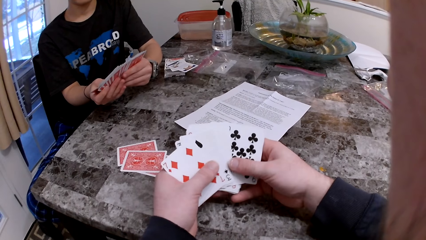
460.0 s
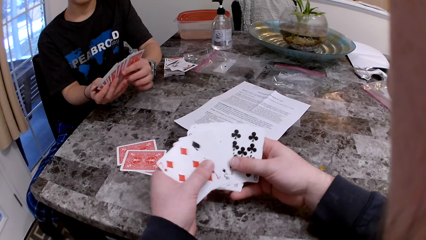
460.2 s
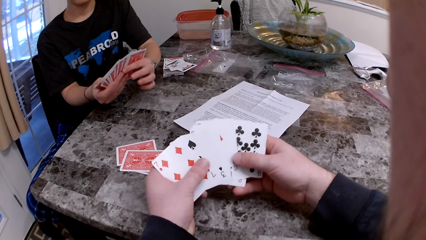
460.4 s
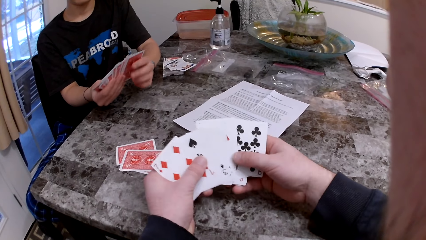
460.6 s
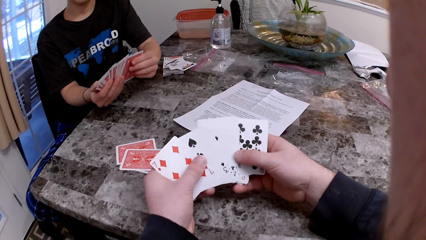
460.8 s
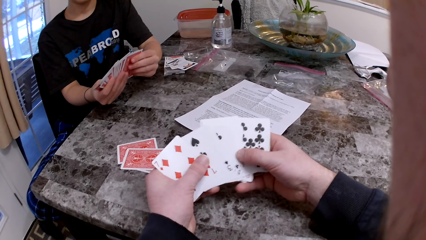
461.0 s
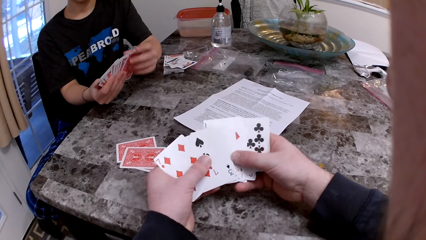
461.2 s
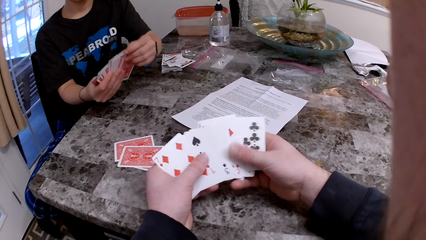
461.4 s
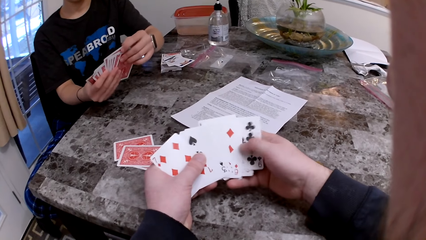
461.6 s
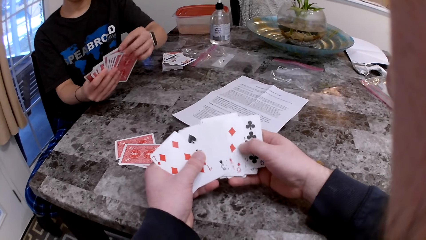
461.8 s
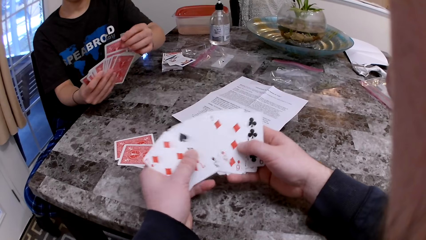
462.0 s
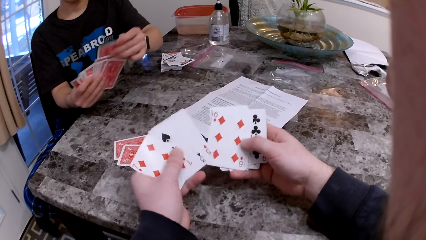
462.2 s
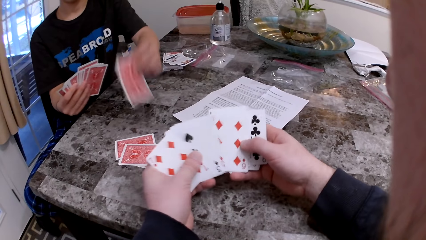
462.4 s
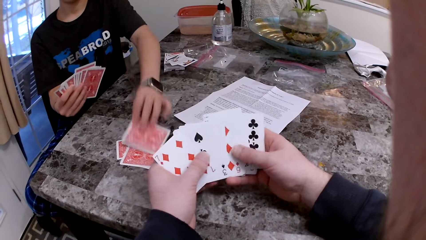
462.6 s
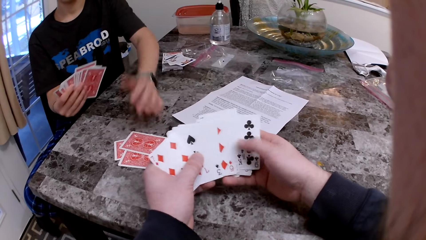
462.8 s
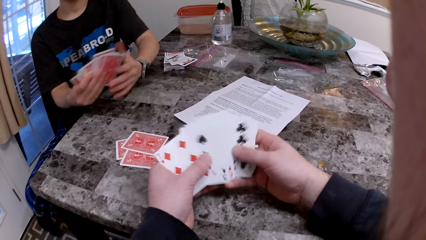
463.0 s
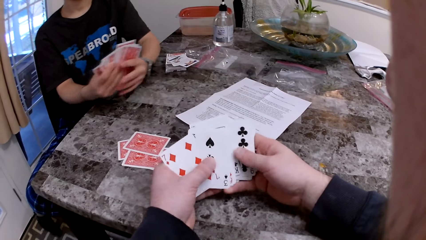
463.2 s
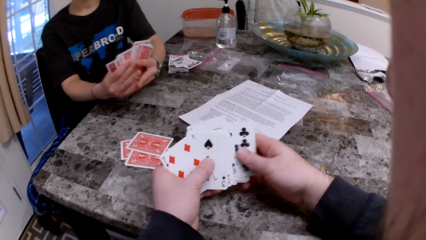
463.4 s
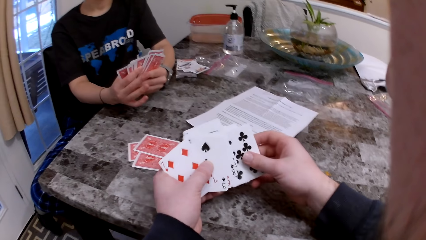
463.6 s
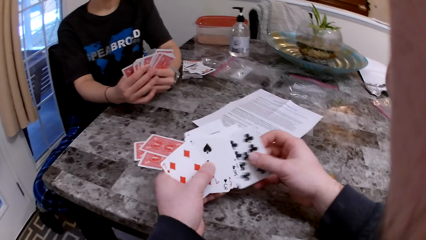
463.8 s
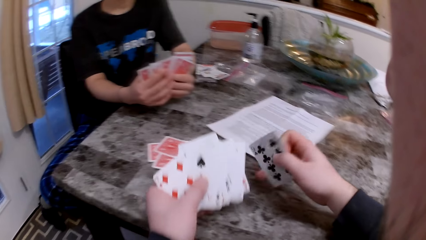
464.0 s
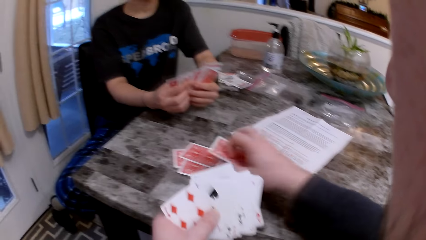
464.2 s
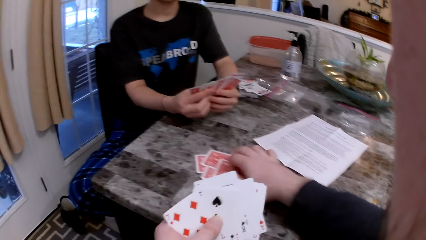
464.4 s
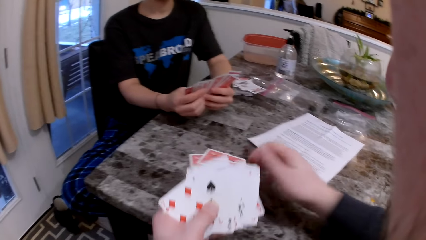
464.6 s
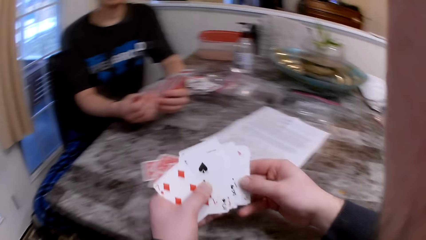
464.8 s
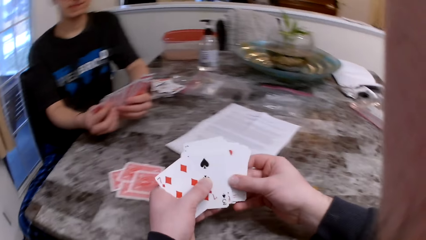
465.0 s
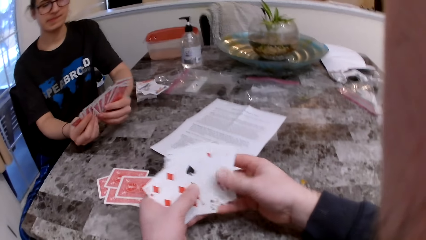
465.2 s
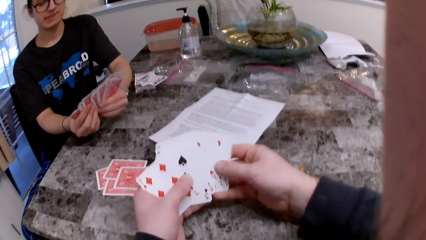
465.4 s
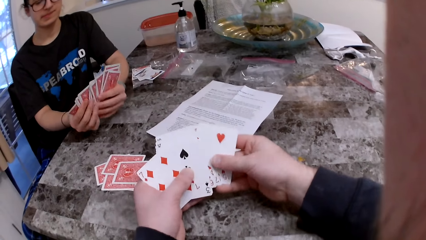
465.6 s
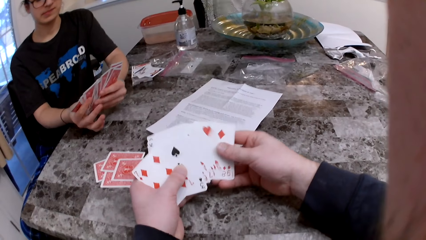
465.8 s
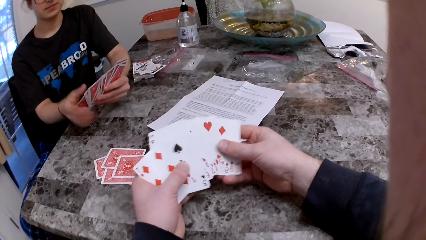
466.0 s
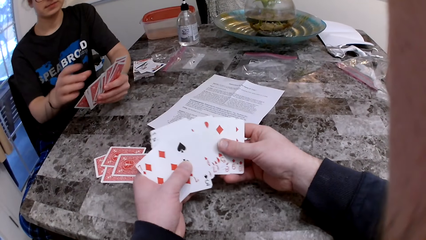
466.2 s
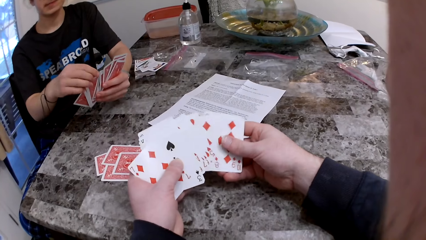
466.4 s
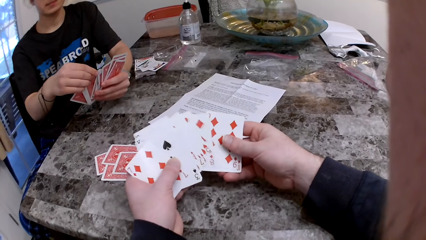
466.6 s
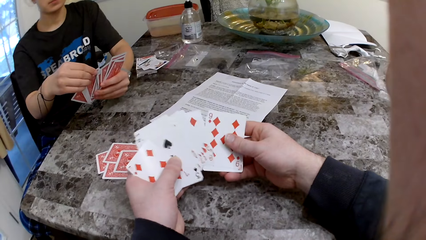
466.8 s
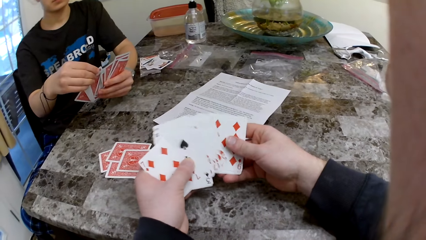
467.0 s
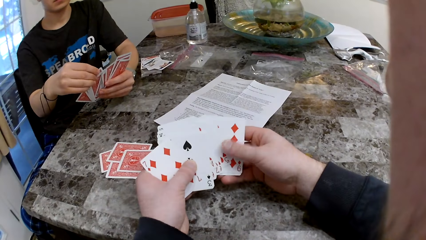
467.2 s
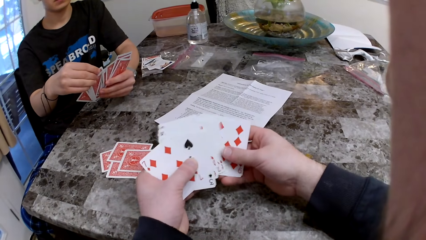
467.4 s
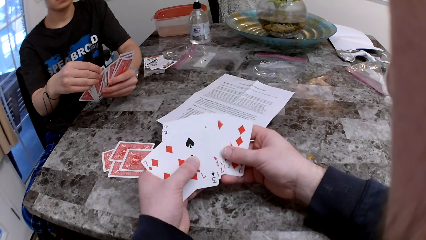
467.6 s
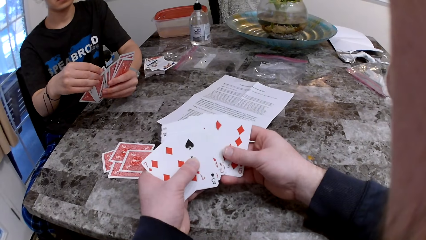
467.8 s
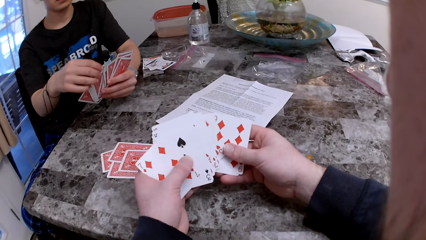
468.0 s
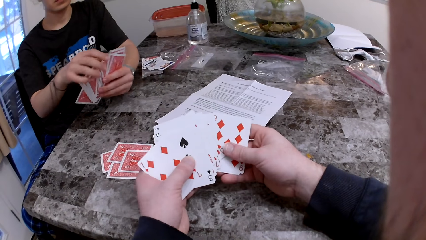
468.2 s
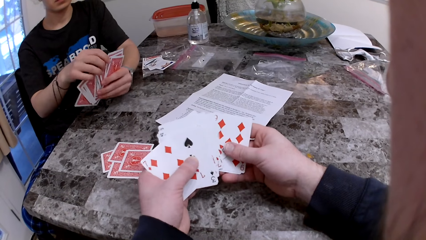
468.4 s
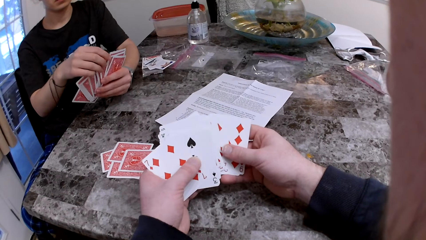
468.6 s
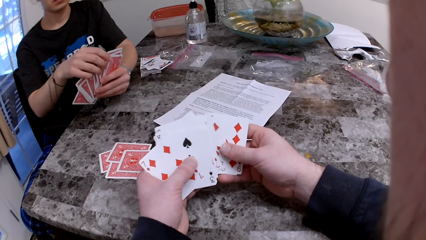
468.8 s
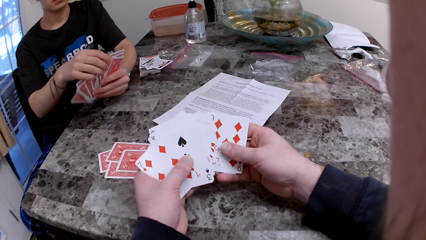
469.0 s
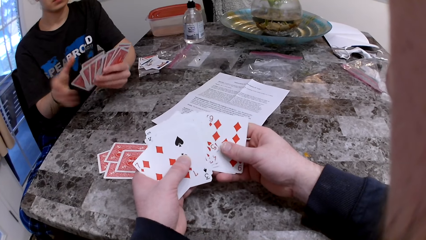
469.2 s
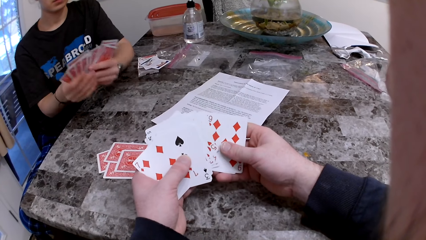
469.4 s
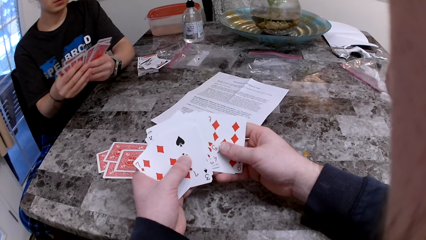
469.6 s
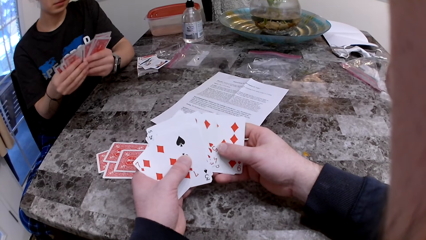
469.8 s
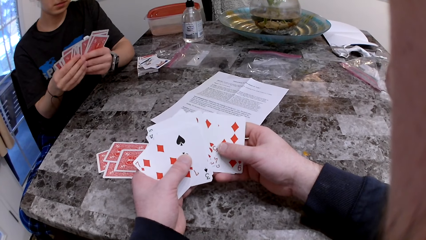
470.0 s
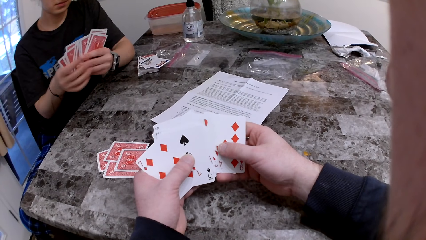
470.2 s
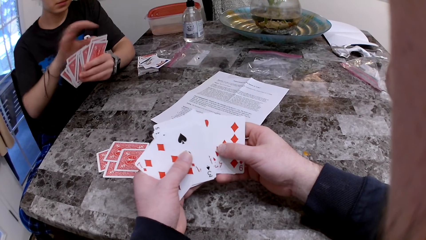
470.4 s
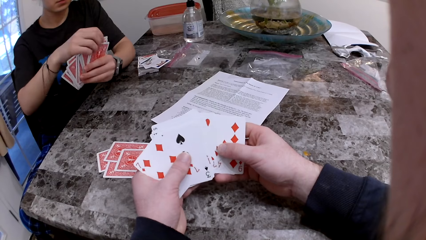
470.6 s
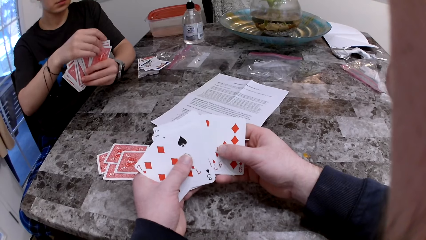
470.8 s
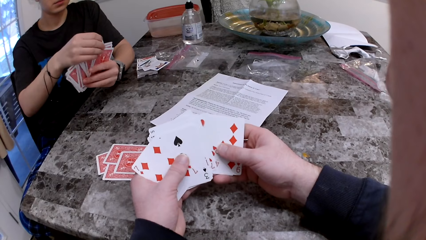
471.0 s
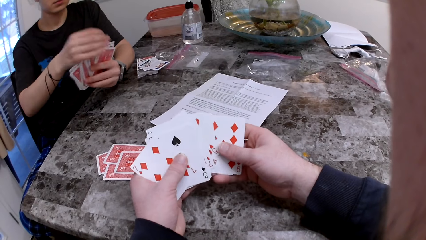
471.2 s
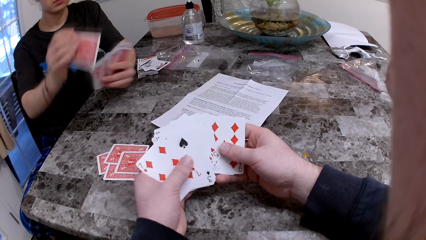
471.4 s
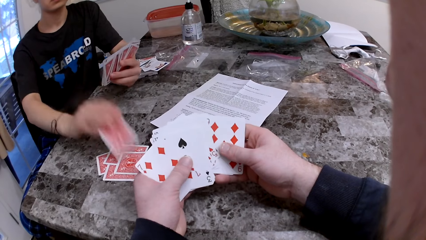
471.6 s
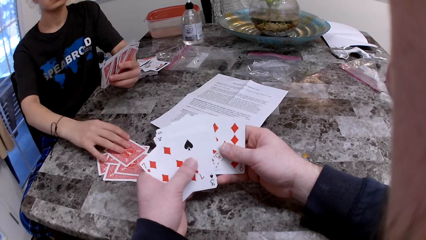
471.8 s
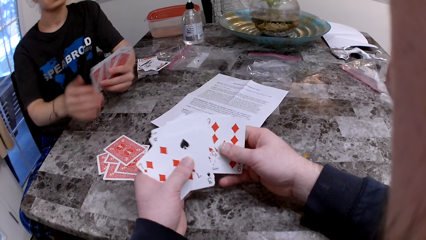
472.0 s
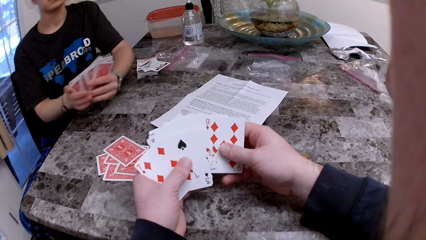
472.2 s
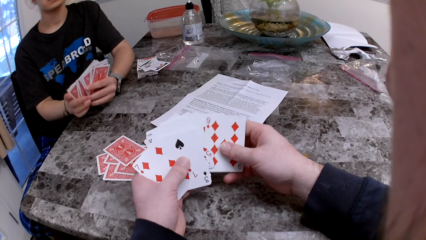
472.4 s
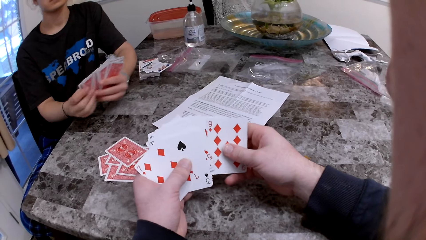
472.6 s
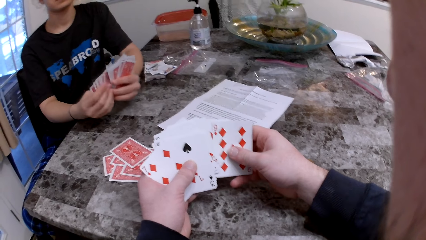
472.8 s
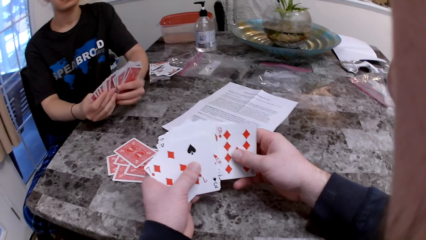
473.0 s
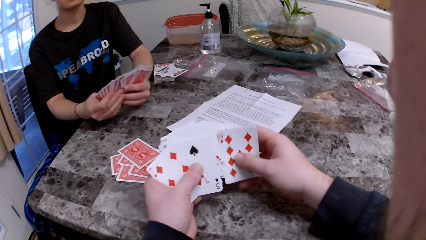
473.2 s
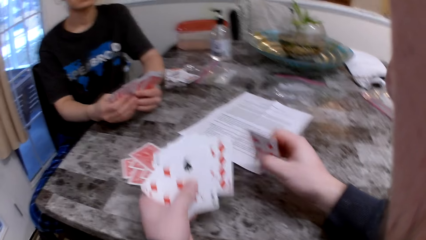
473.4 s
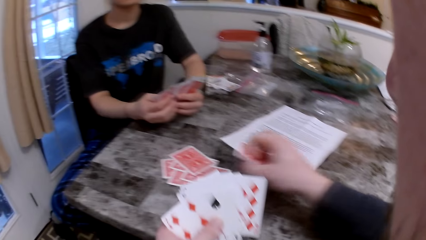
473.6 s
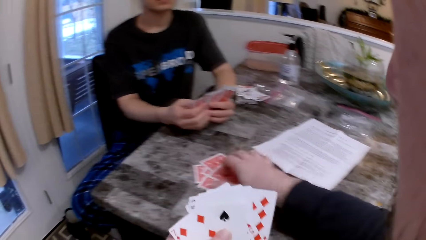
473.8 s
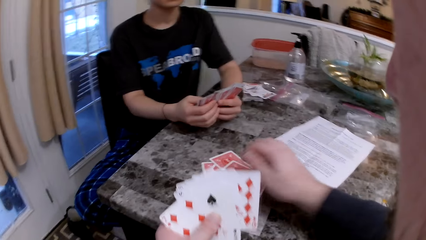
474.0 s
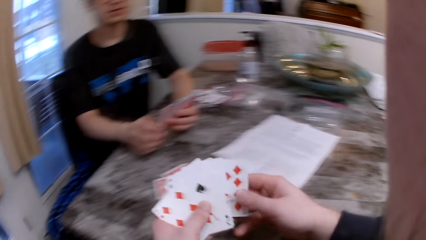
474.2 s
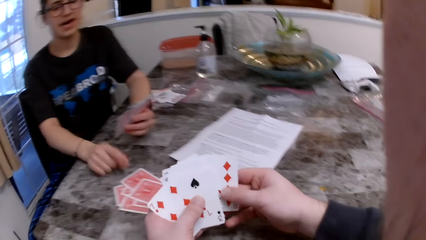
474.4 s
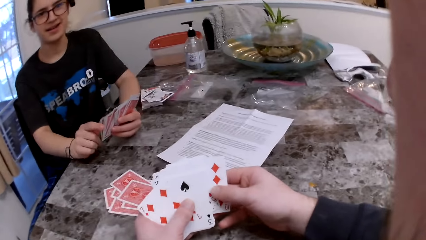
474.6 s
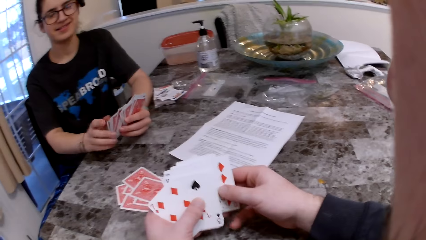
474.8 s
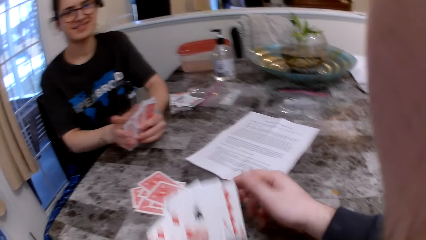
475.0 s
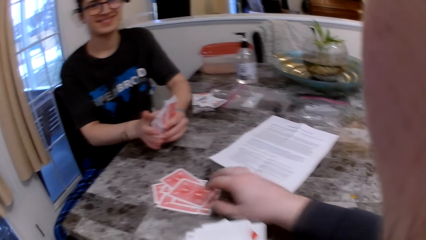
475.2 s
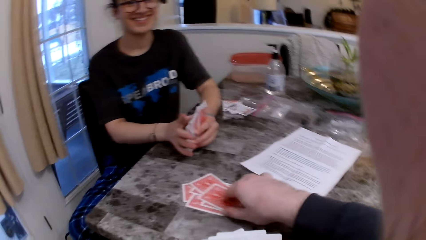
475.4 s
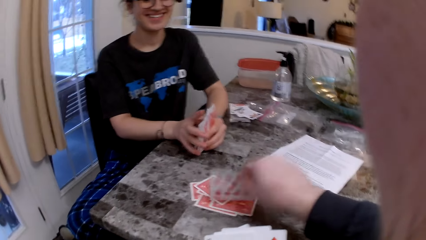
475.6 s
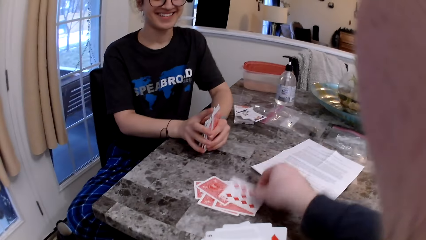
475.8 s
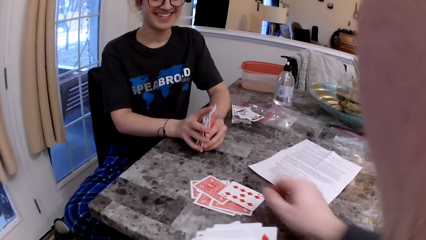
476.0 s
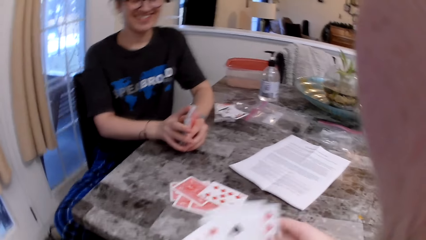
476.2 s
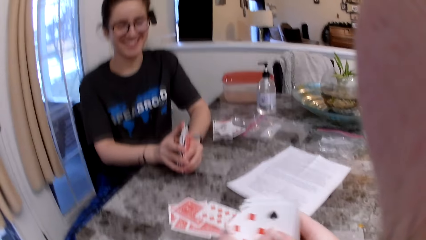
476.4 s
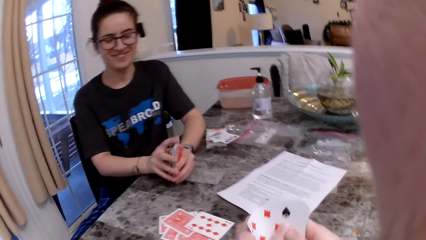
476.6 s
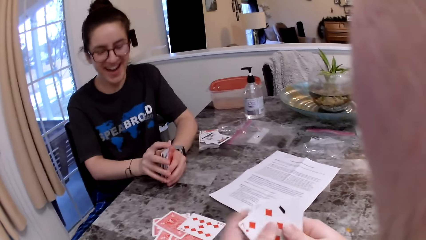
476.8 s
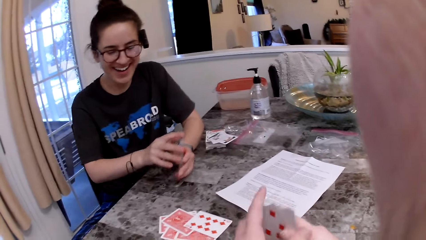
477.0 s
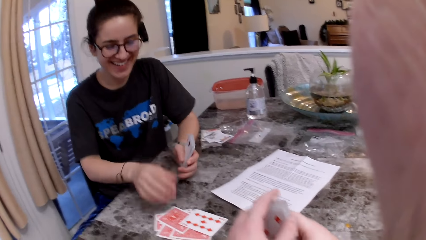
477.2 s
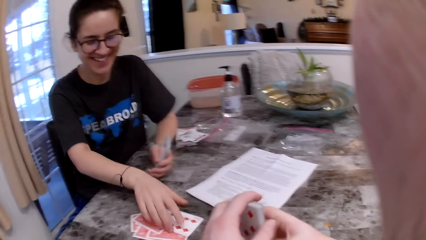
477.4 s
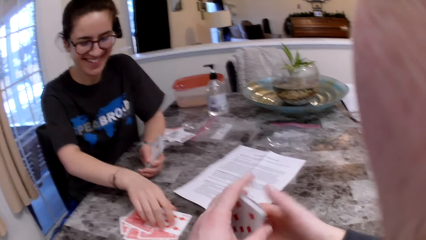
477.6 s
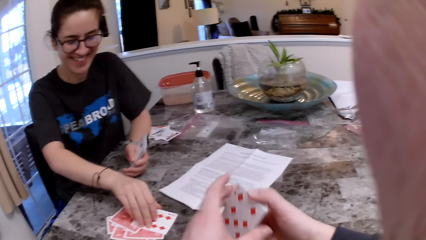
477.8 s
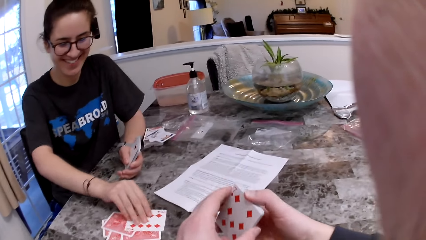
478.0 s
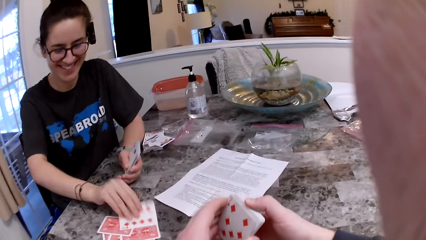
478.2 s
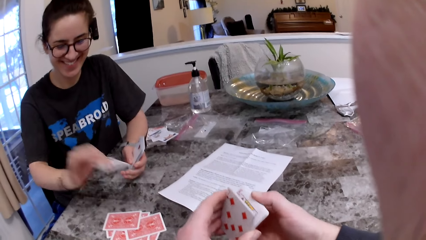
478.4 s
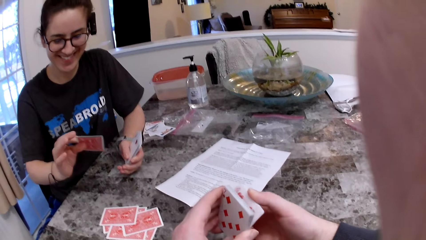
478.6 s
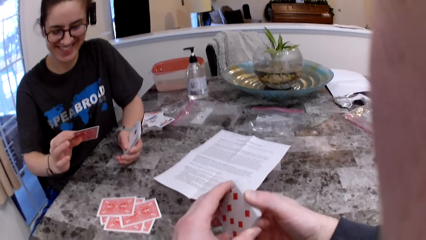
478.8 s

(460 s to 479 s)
A woman places a card on the table. The camera wearer inspects the cards on his hands. He places a card on the table. He inspects the cards on his hands. The woman inspects a card on the table. She places a card on the table. The camera wearer places a card on the table. The woman talks to the camera wearer. The camera wearer stares at the woman. He opens a card on the table. He inspects the cards on the table. The woman talks to the camera wearer. The camera wearer stares at the woman. The woman picks a card from the table. She packs the cards from the table.
